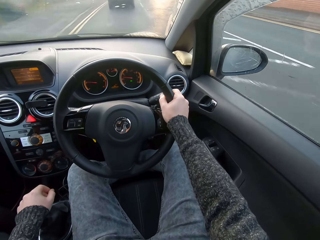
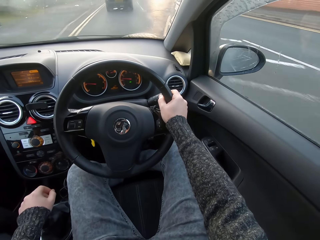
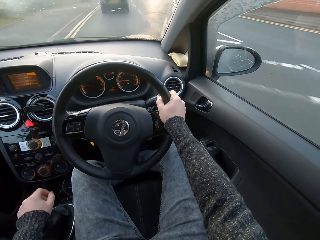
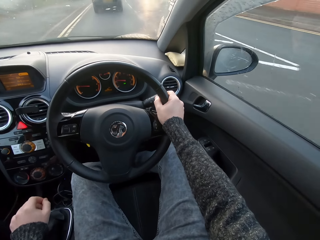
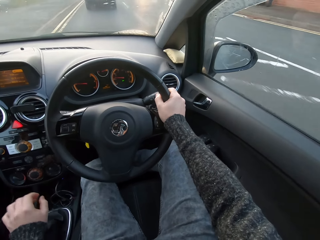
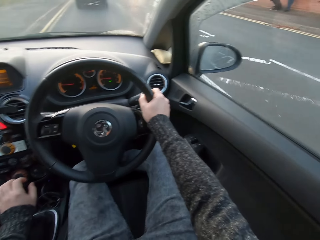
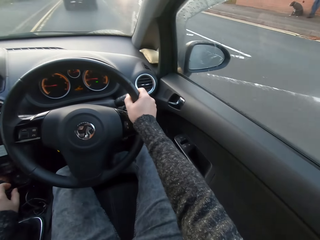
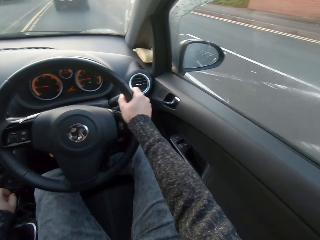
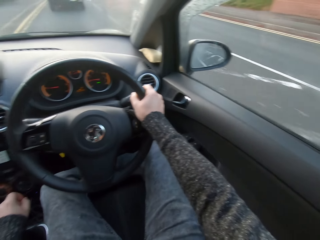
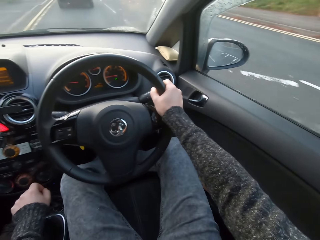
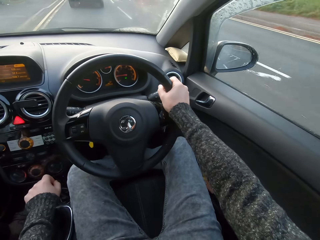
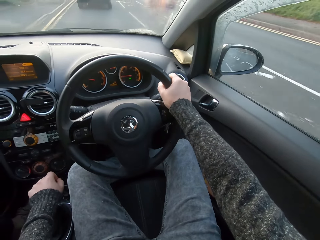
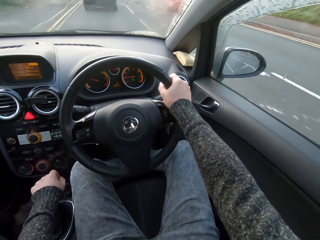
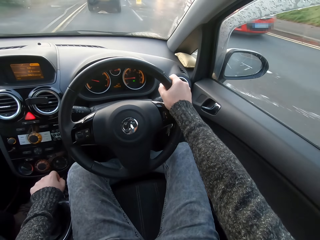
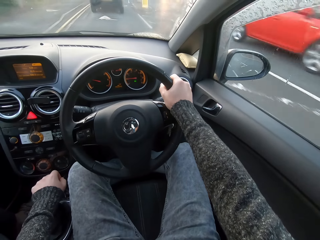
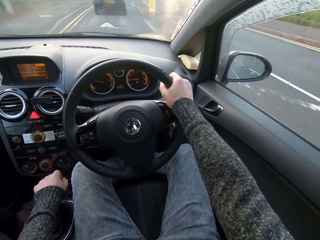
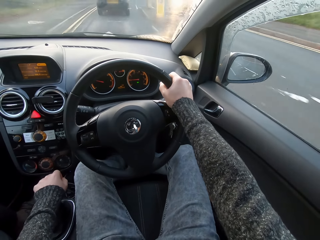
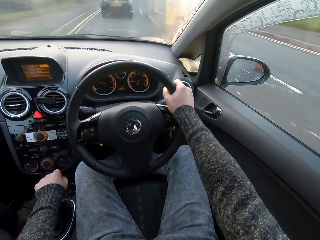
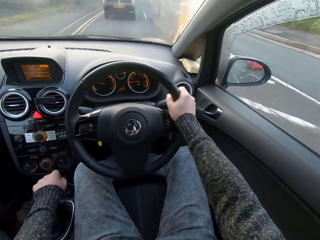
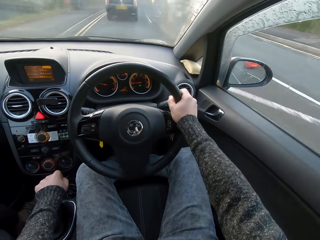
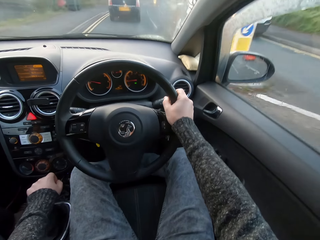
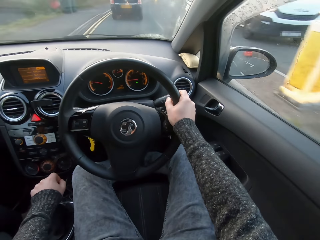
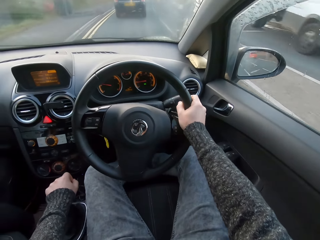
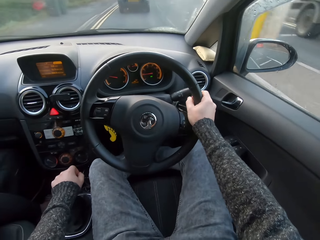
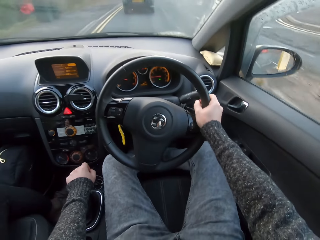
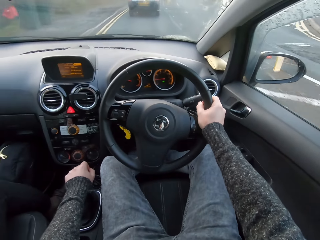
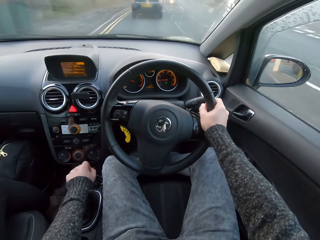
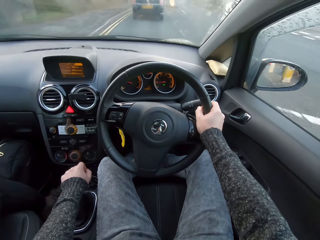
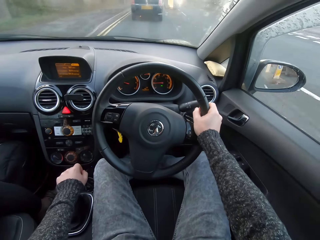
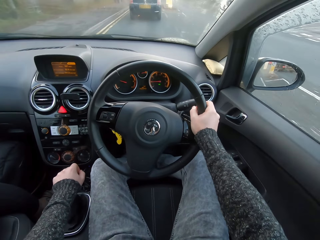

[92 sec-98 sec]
The camera wearer shifts the gear with the left hand.

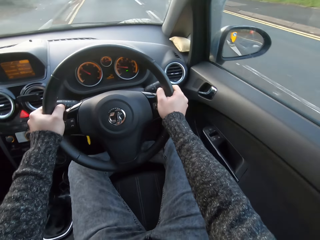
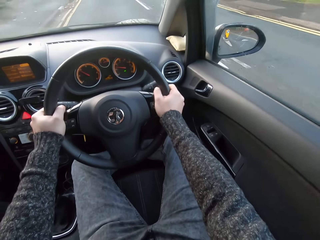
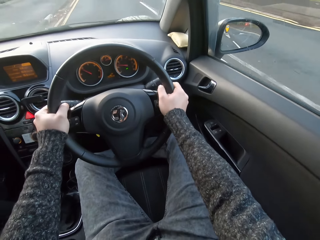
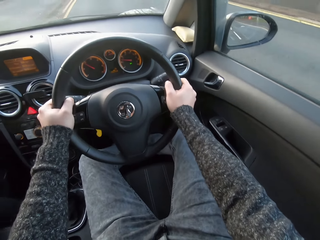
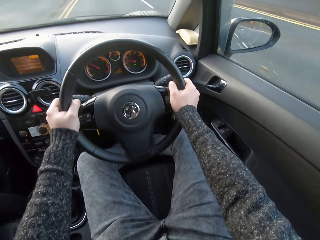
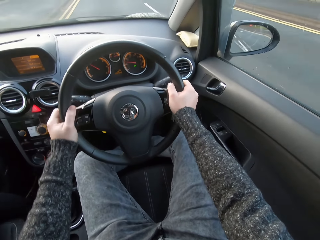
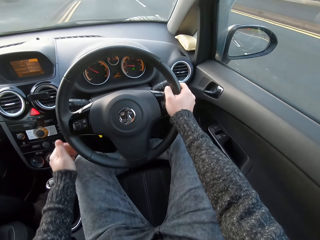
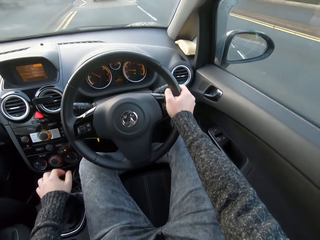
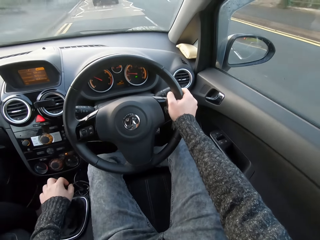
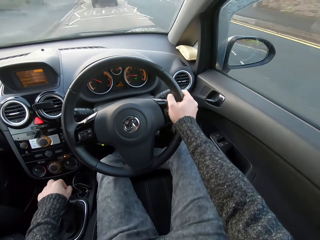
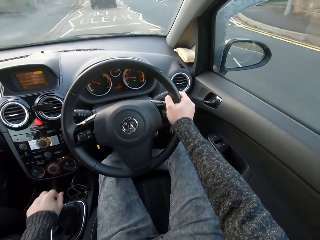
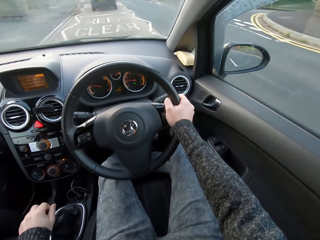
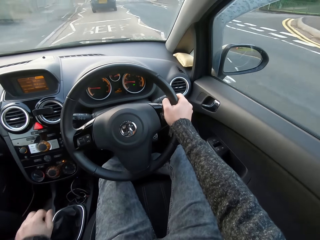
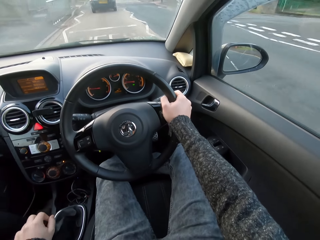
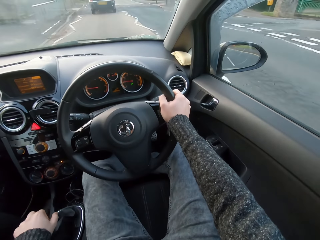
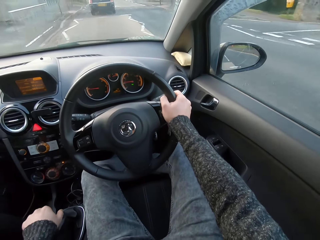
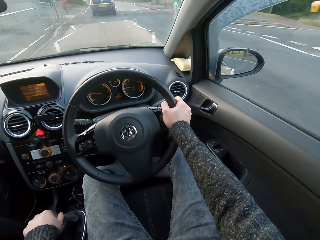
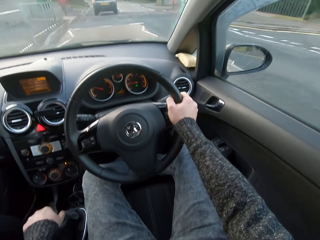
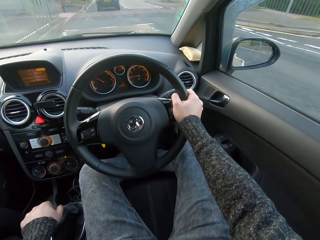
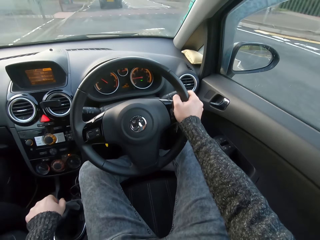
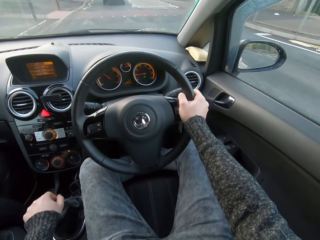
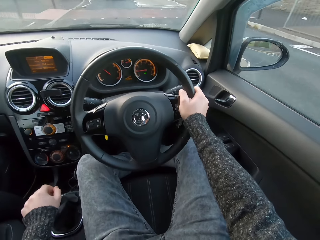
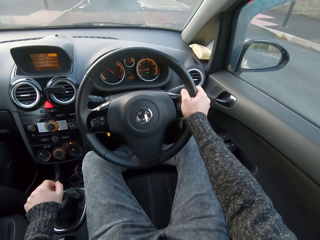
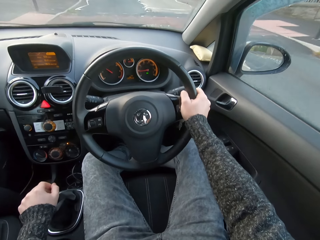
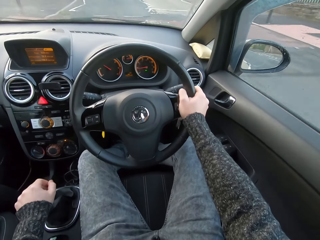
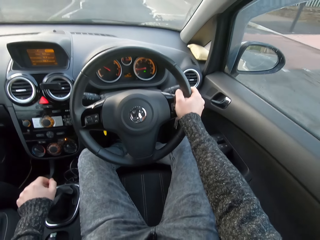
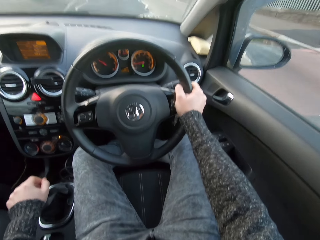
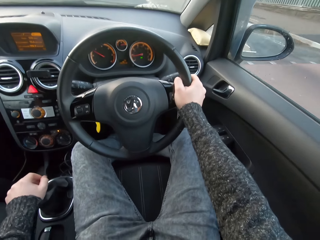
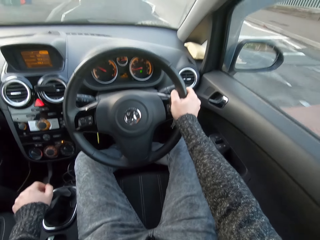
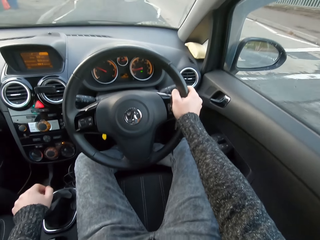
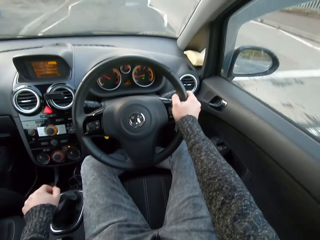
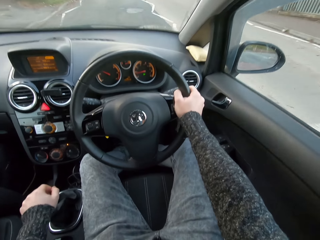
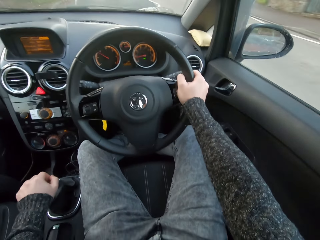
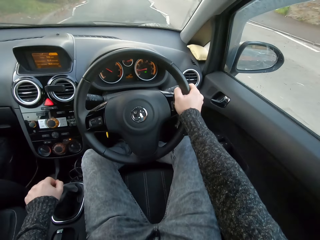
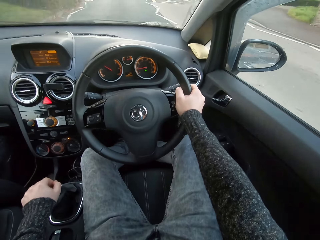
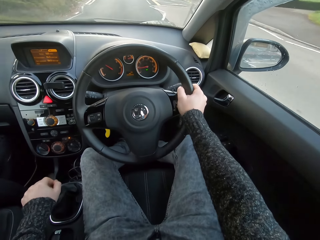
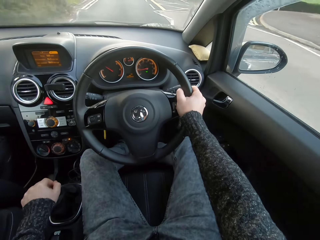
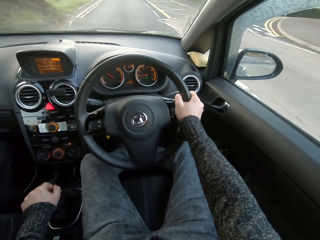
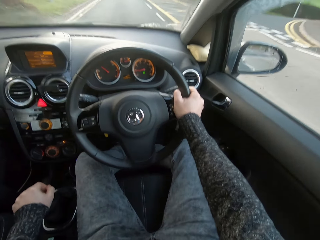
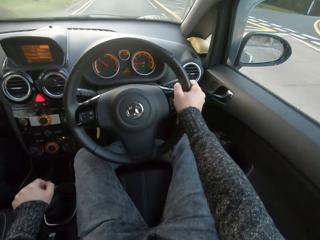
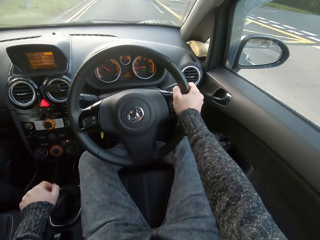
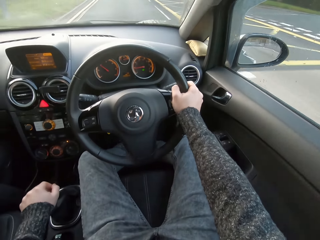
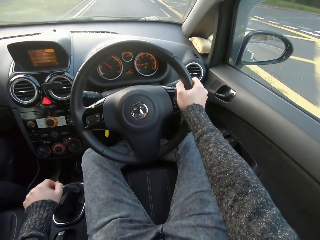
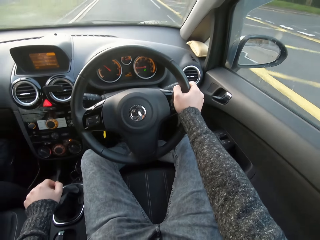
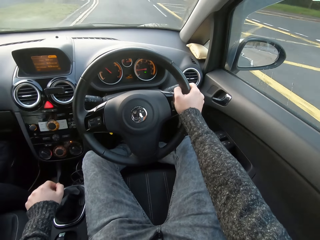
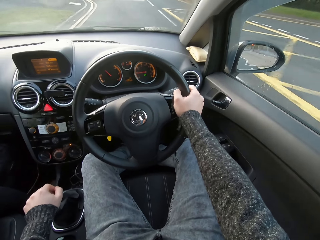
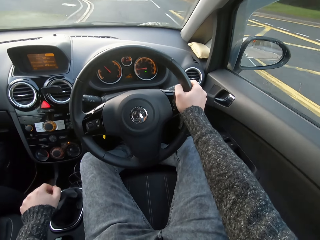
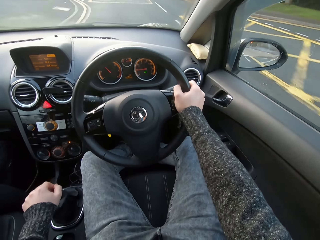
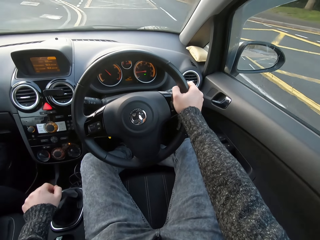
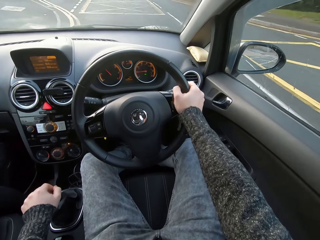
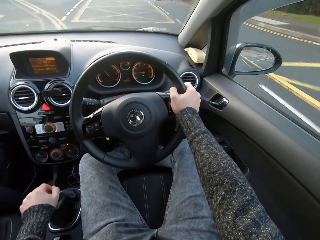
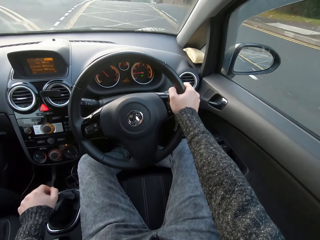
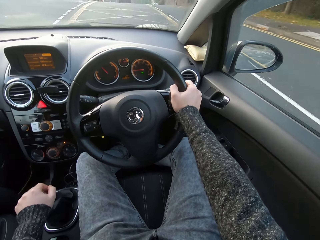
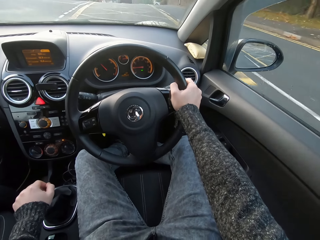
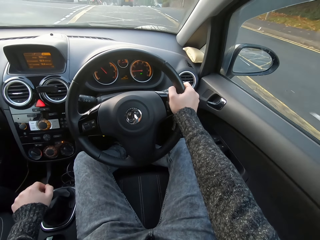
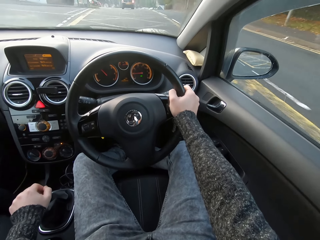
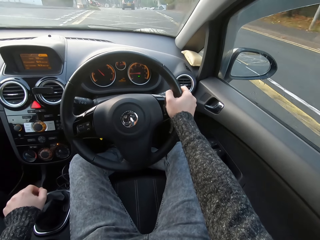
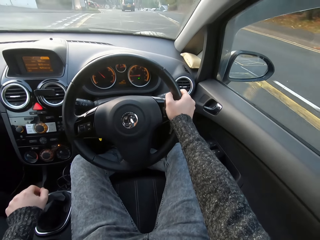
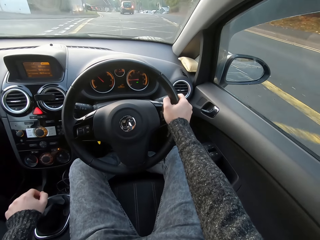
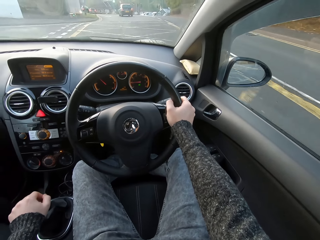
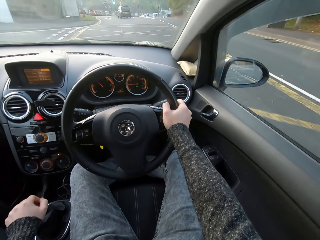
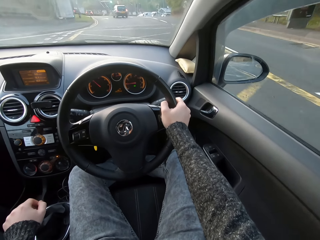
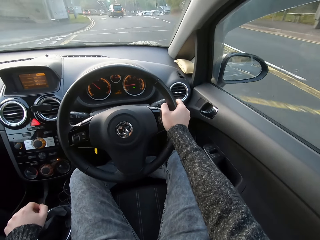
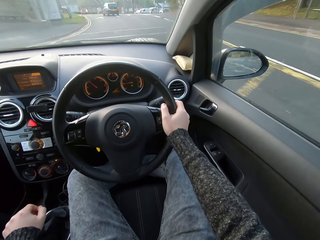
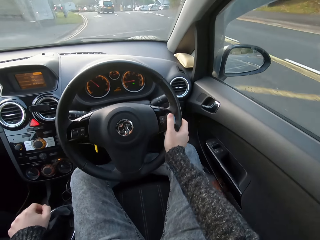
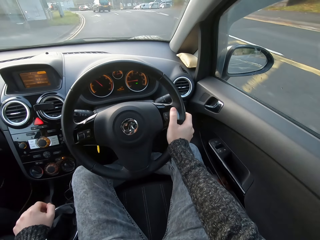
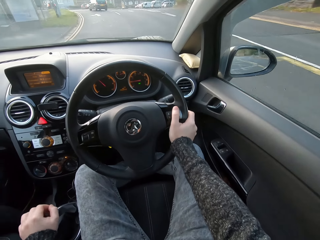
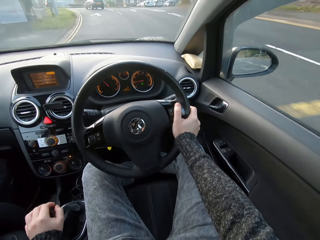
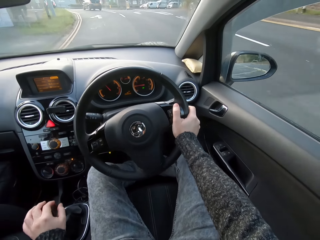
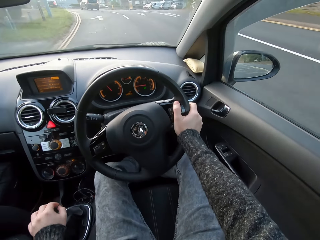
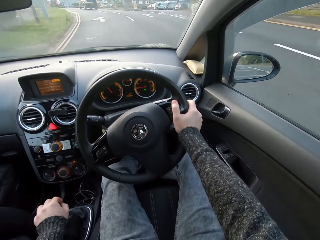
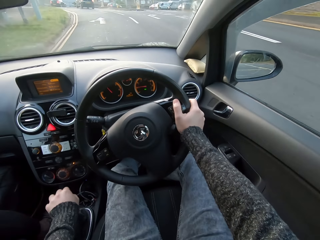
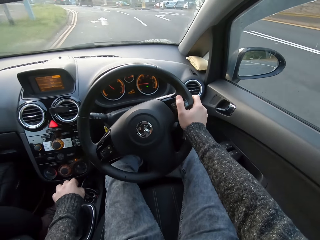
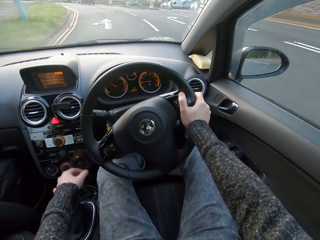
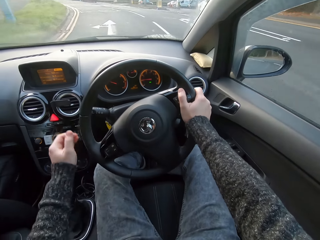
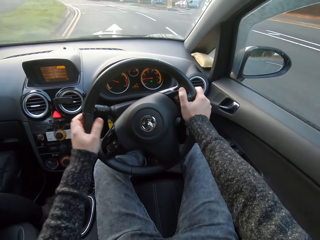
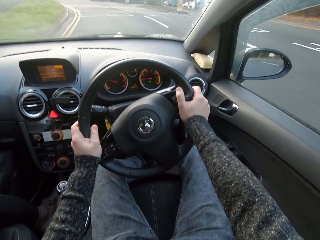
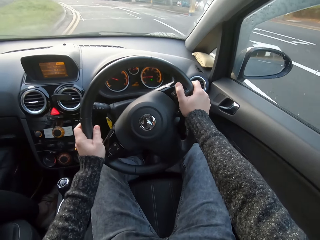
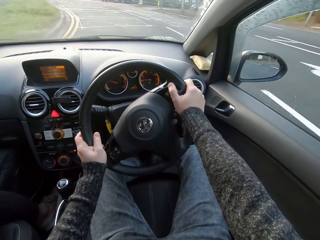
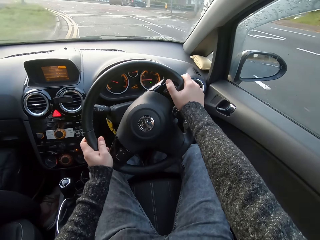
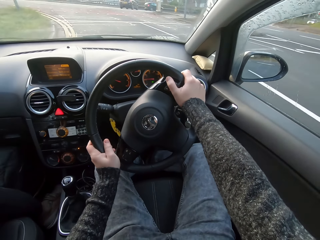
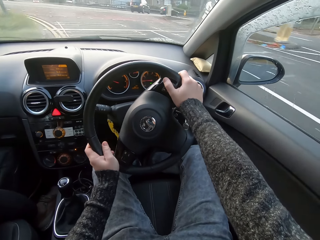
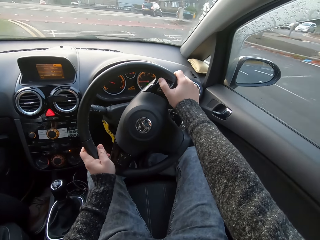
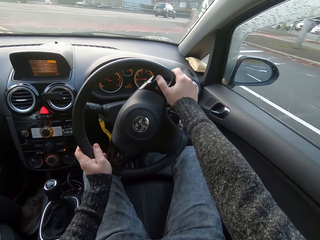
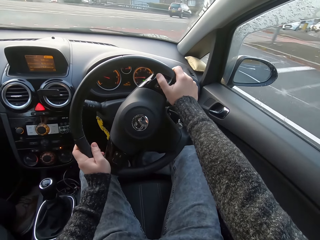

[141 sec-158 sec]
The camera wearer shifts the gear with the left hand. They shift the gear with the left hand again.
